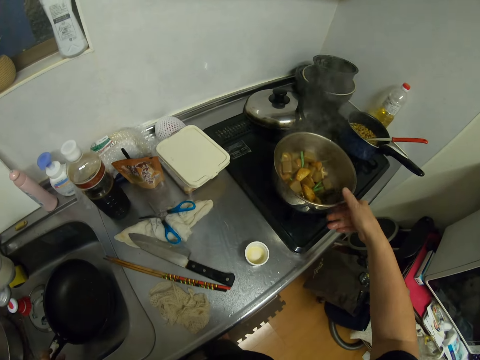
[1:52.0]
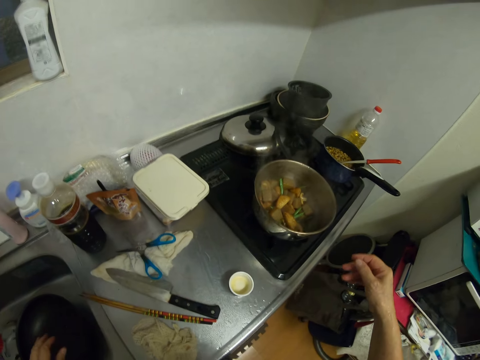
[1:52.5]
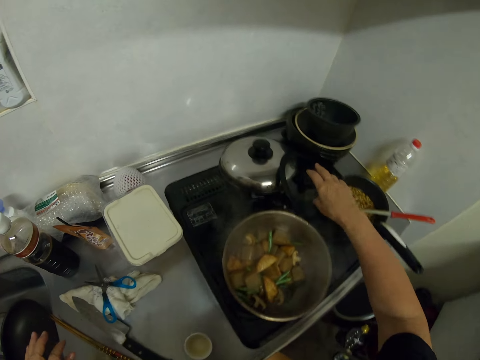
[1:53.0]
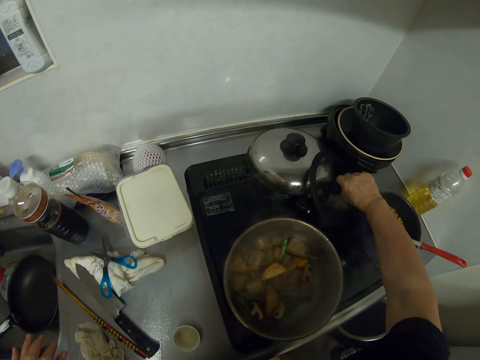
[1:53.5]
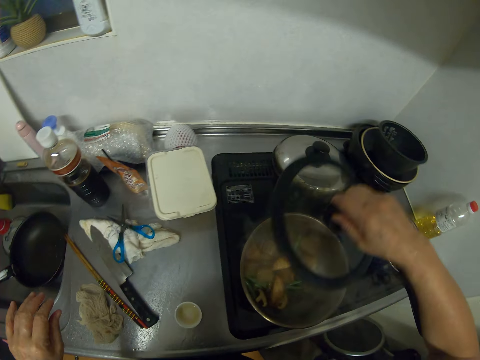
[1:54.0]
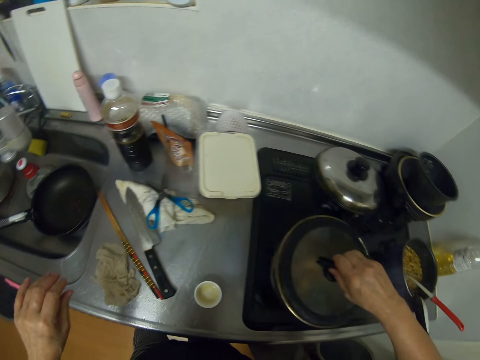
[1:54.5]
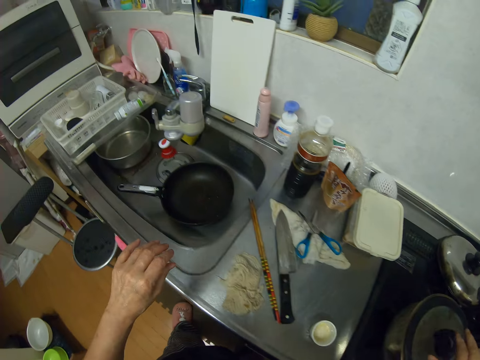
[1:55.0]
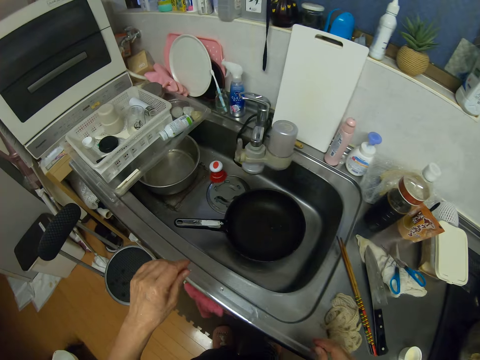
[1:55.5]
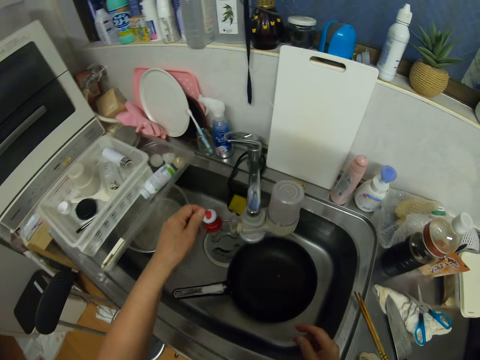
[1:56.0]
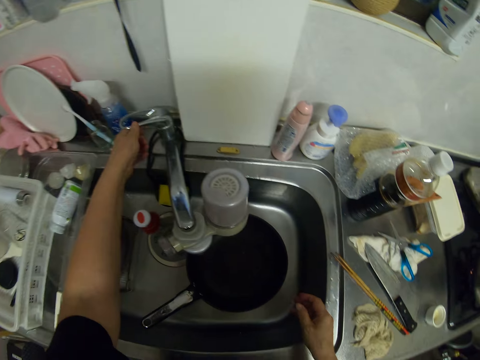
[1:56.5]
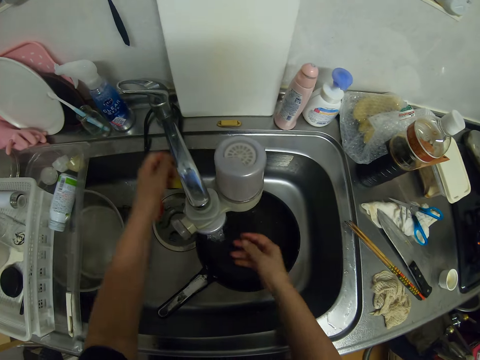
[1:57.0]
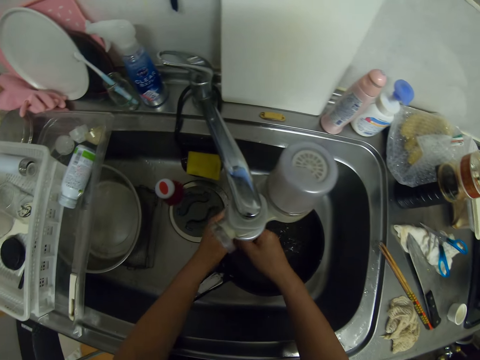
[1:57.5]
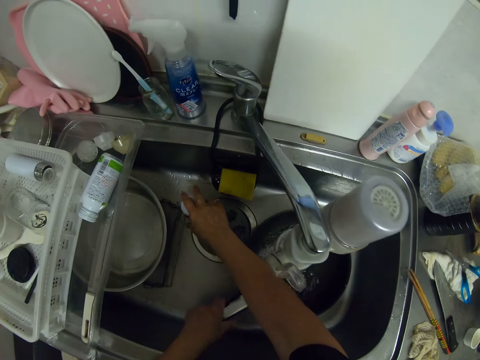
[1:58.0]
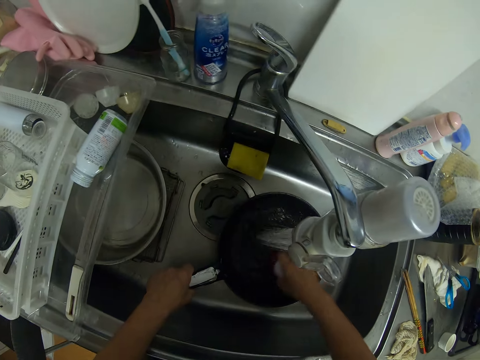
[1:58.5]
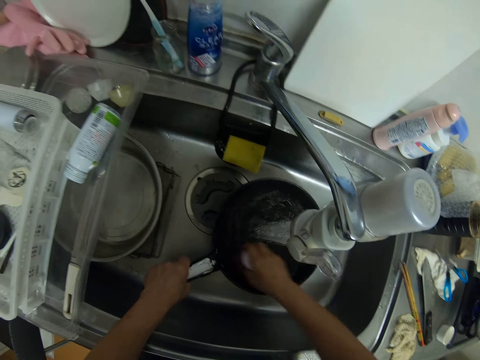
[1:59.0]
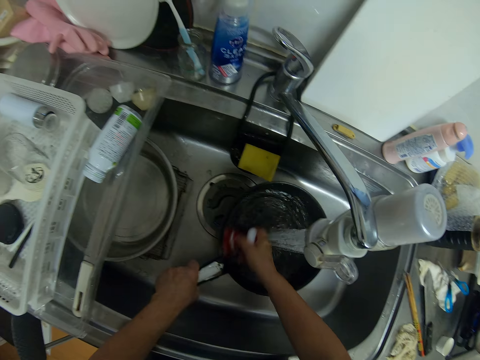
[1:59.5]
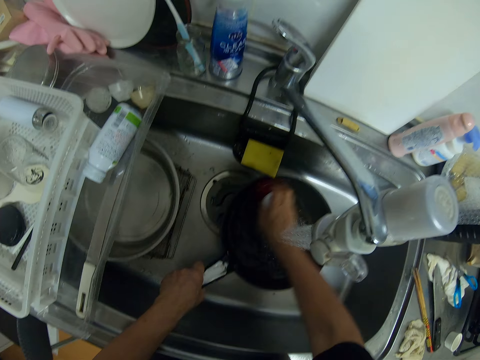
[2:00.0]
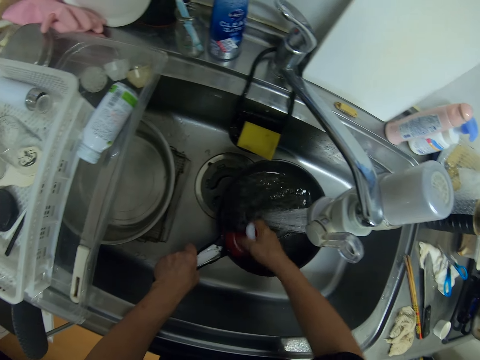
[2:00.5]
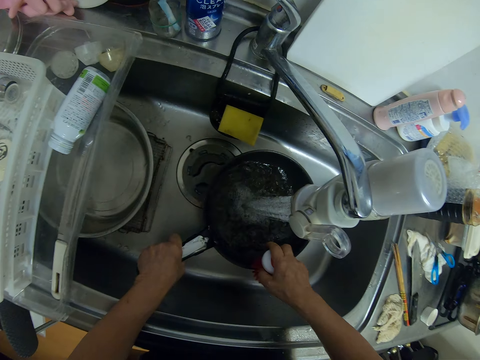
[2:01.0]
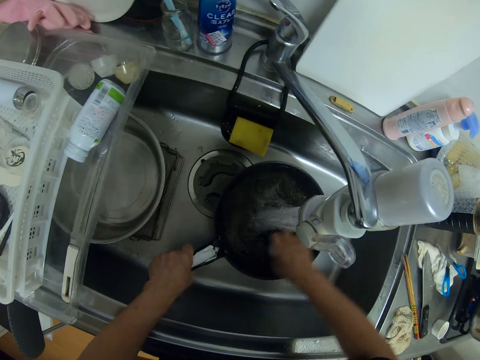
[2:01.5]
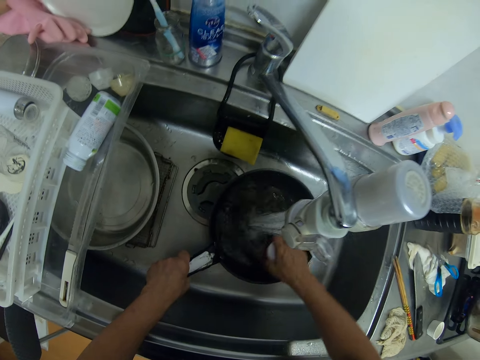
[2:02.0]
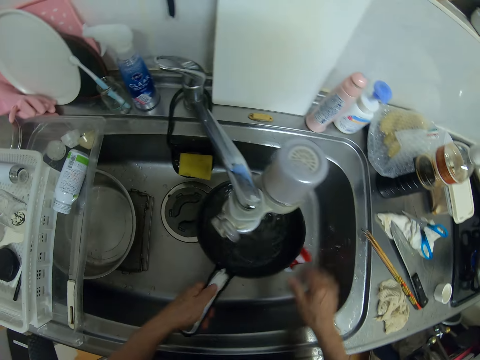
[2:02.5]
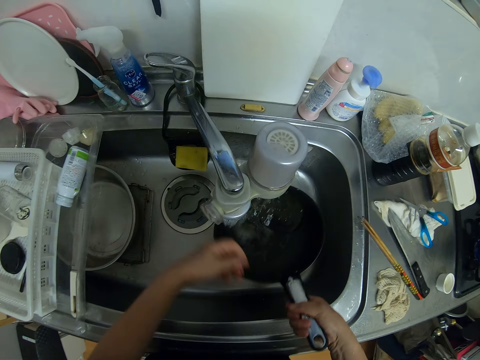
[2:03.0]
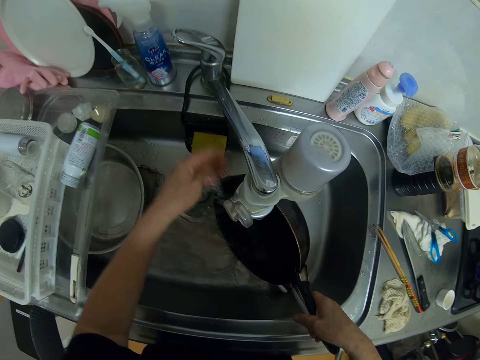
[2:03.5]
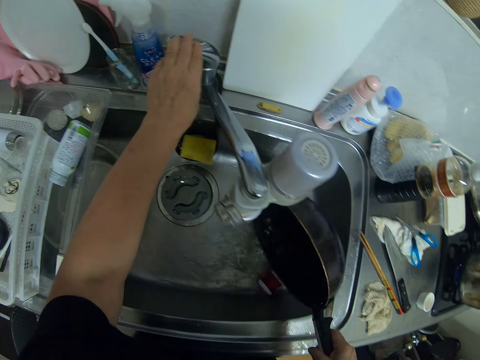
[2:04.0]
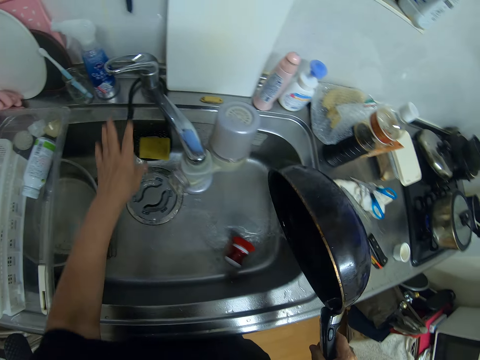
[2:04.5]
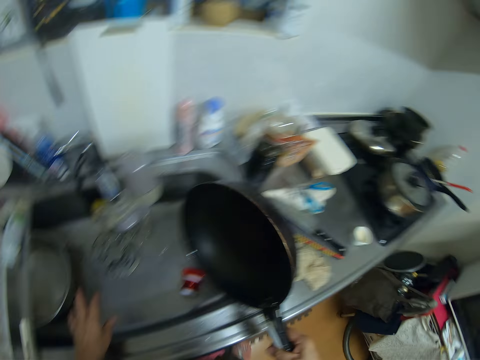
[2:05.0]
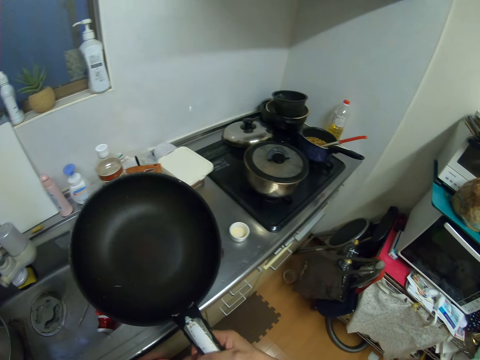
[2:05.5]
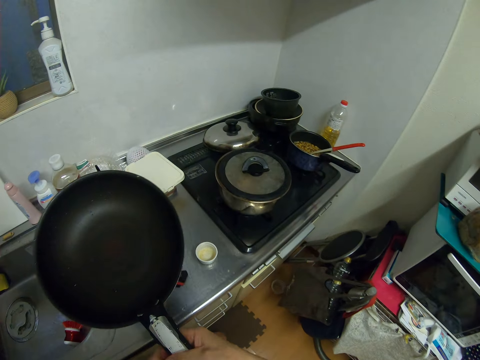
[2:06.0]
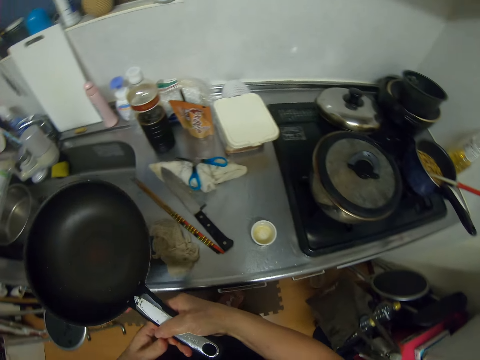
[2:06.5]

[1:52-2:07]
The camera wearer picks up a pot cover from the top of a pot cover on the electric cooker. She covers the pot with the pot cover. She turns on the tap. She rinses her hand with the tap water. She picks up a brush inside the kitchen sink and washes the fry pan with the brush. She drops the brush in the kitchen sink. She pours the water in the fry pan in the sink. She turns off the tap.

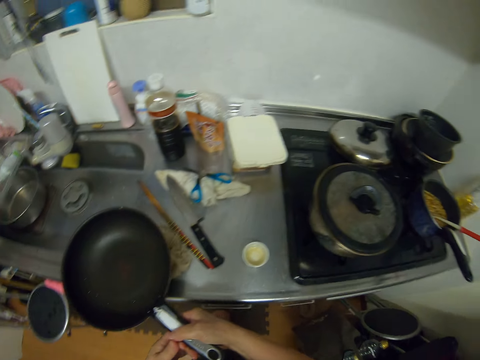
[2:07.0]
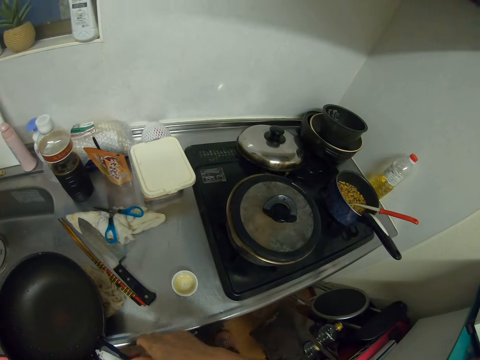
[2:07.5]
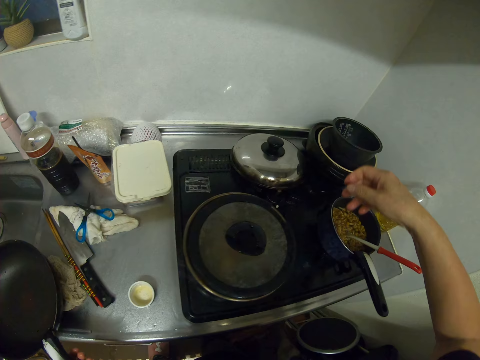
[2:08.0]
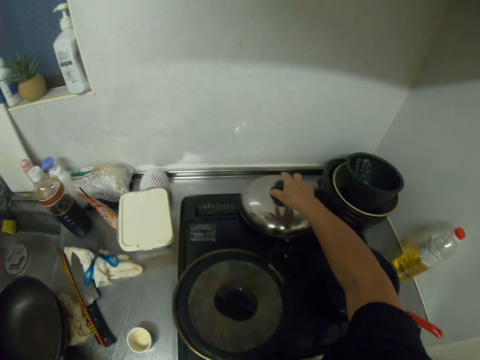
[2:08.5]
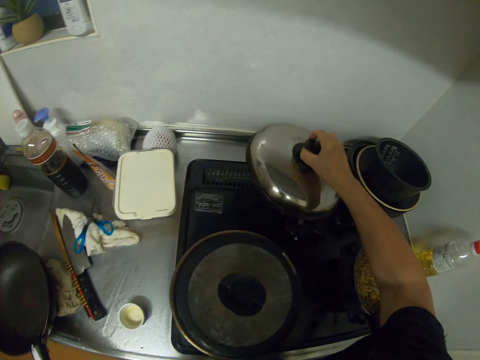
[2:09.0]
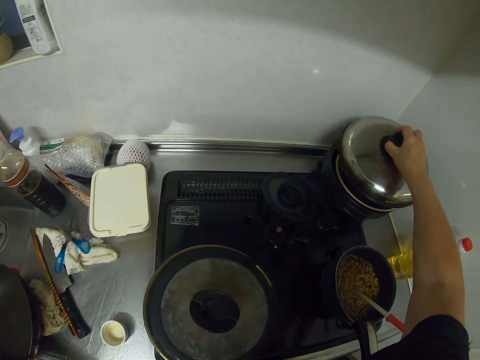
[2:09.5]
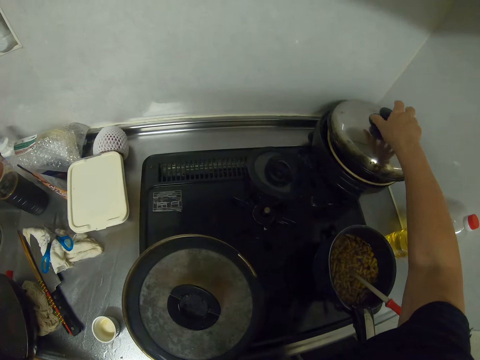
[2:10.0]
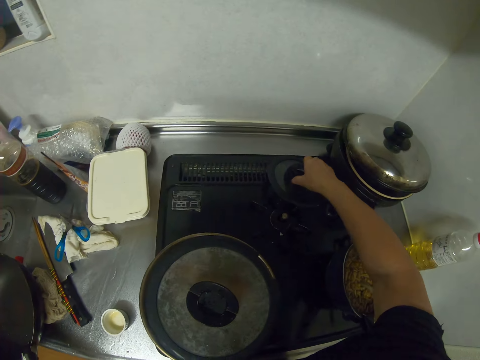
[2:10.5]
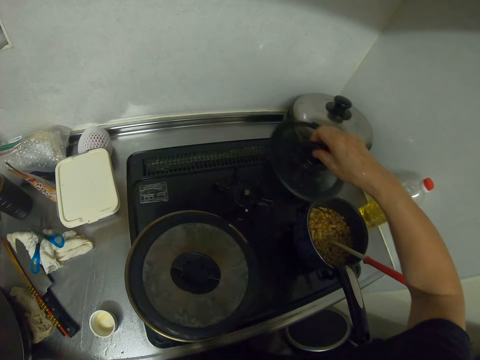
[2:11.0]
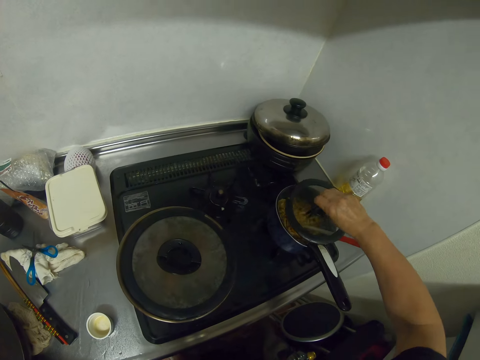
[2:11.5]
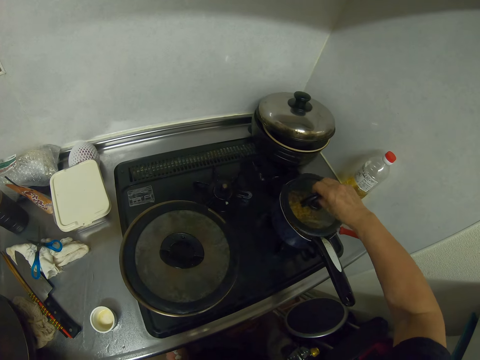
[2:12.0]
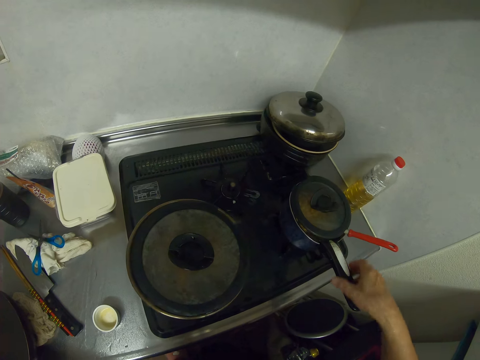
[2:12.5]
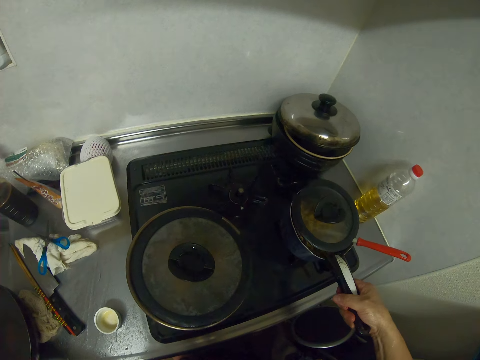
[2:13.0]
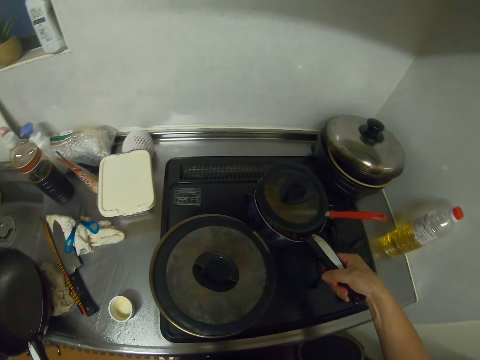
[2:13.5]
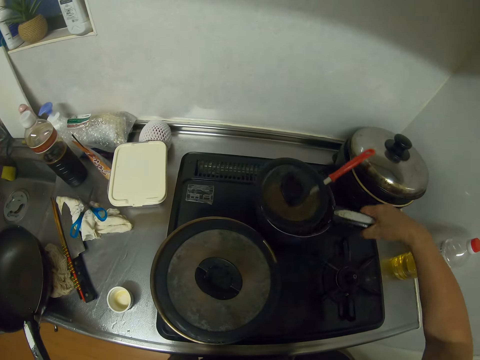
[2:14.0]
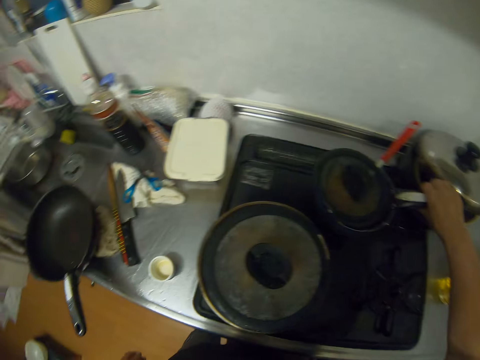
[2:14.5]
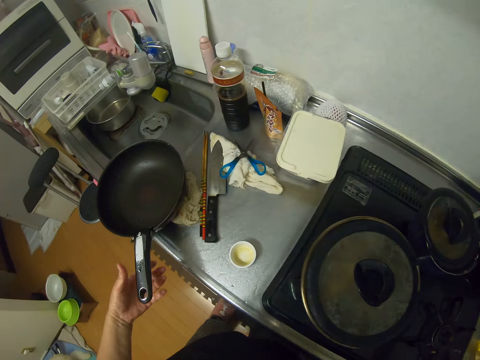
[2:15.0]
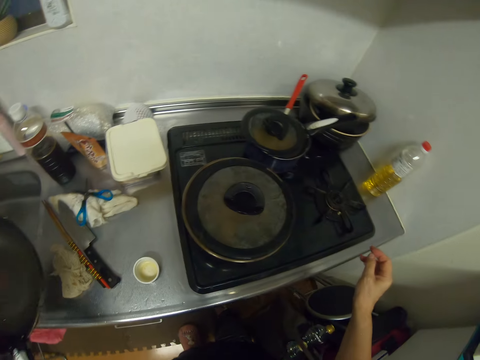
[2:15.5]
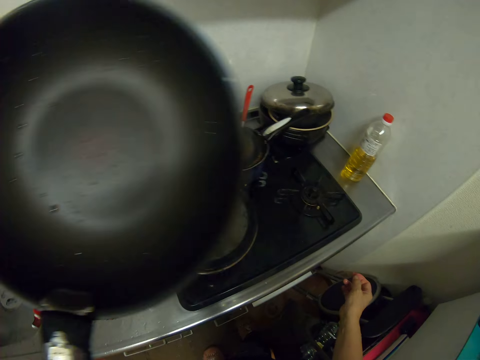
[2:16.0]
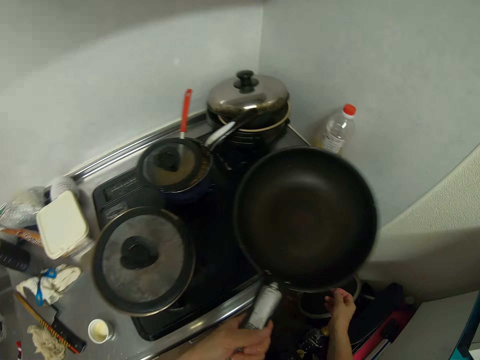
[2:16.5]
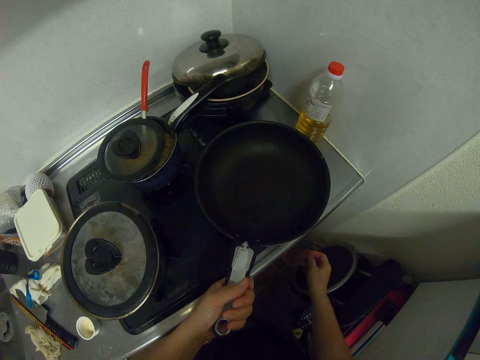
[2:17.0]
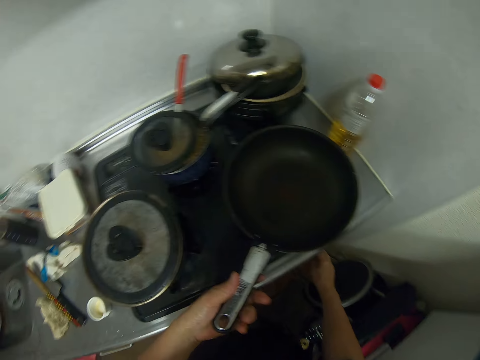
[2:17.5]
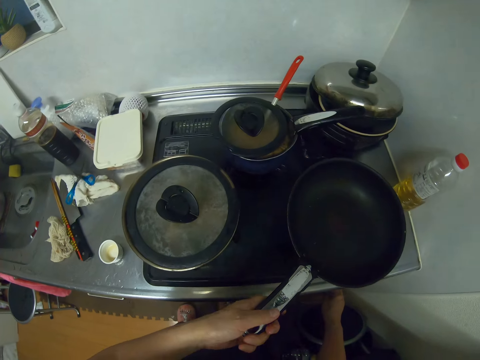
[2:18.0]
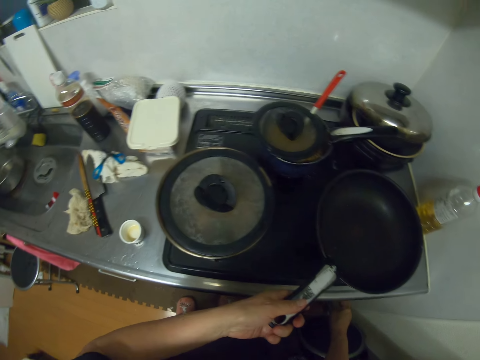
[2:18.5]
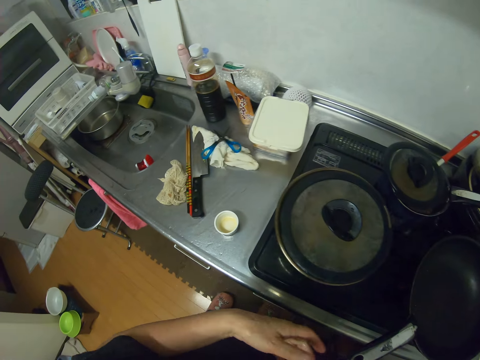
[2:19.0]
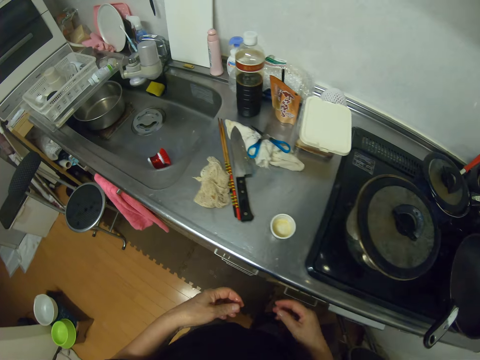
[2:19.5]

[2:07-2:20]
The camera wearer drops the fry pan on the edge of the sink. They pick a pot cover from the electric cooker. They cover the pot on the electric cooker. They pick another pot cover from the electric cooker. They put a cooking lid on the cooking pot with food. They move a pot on the electric cooker. They pick up the fry pan from the edge of the sink. They drop the fry pan on the electric cooker. They turn on the electric cooker.
